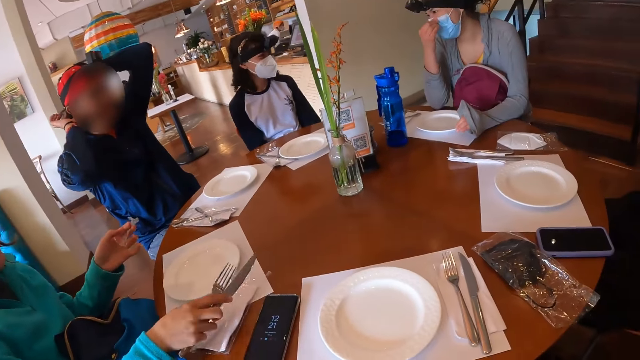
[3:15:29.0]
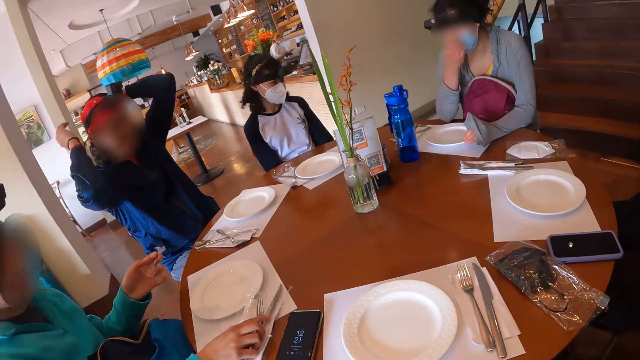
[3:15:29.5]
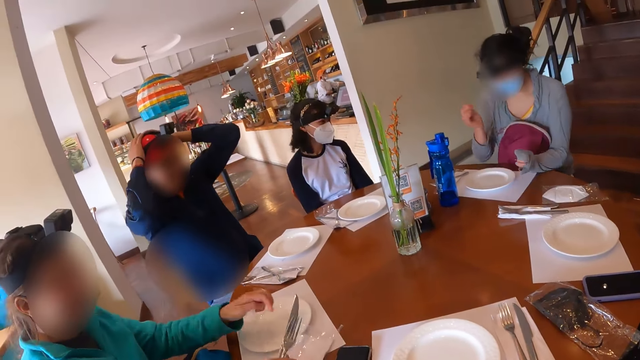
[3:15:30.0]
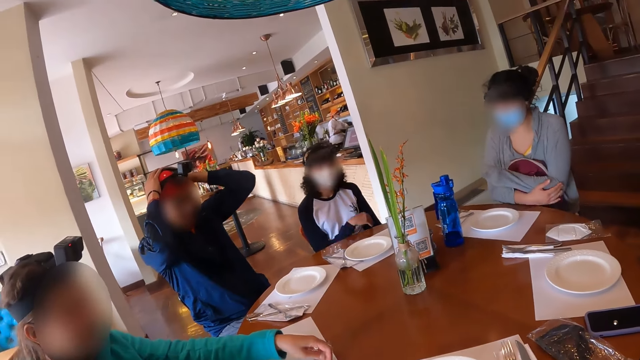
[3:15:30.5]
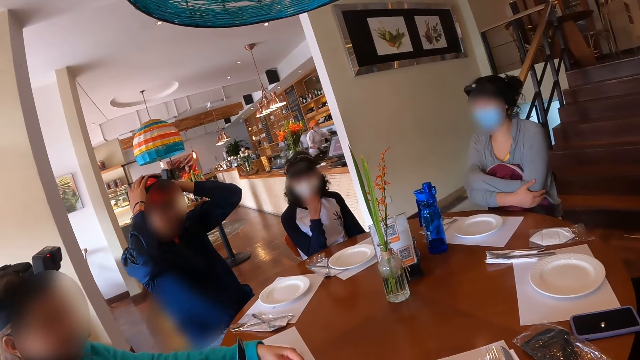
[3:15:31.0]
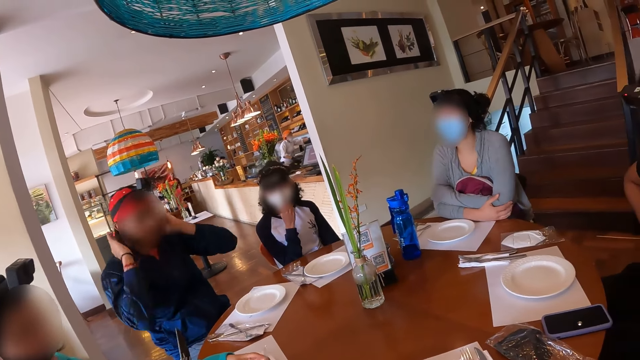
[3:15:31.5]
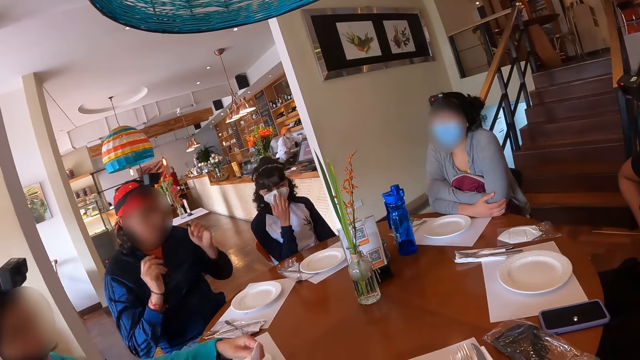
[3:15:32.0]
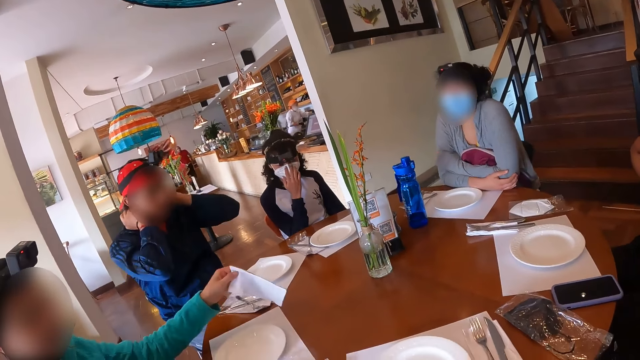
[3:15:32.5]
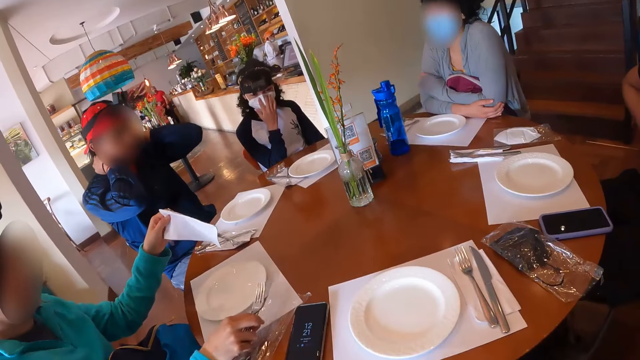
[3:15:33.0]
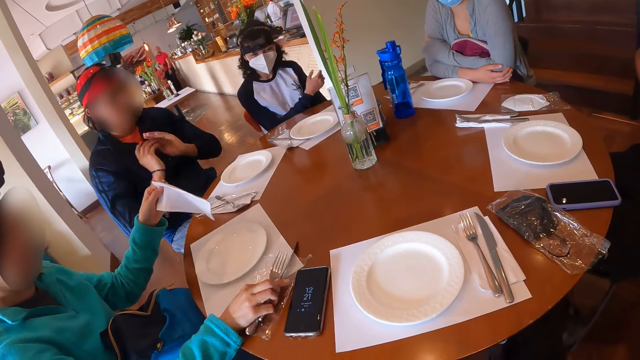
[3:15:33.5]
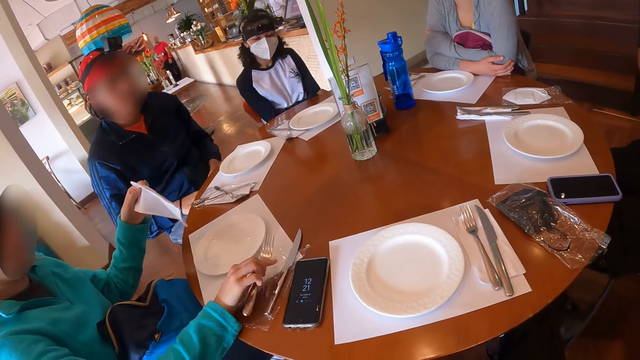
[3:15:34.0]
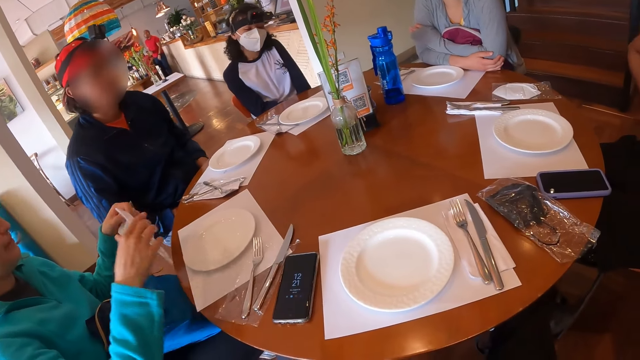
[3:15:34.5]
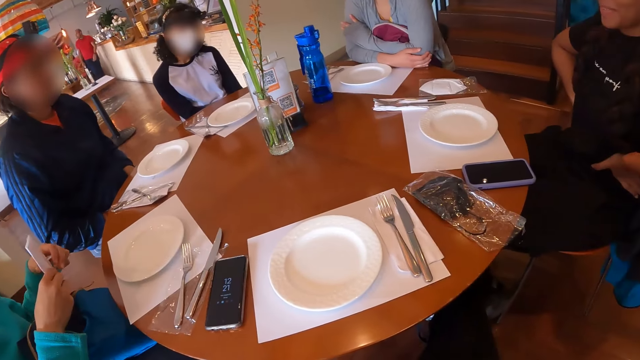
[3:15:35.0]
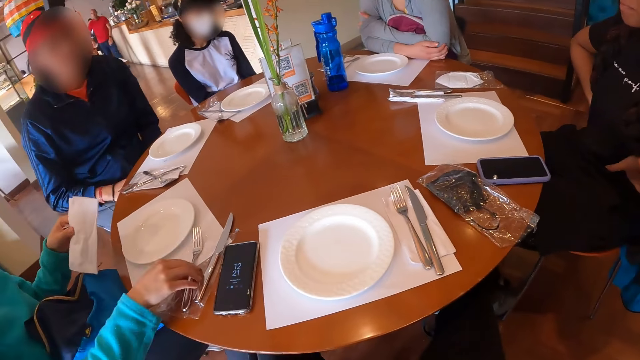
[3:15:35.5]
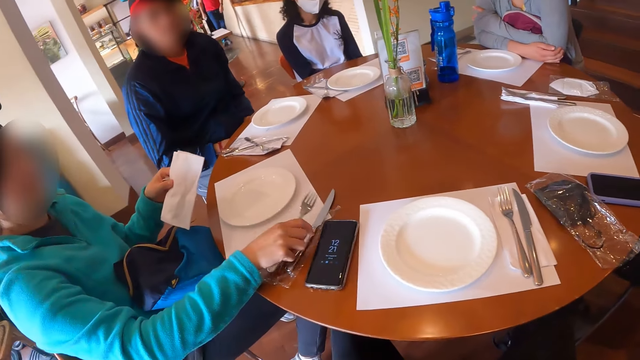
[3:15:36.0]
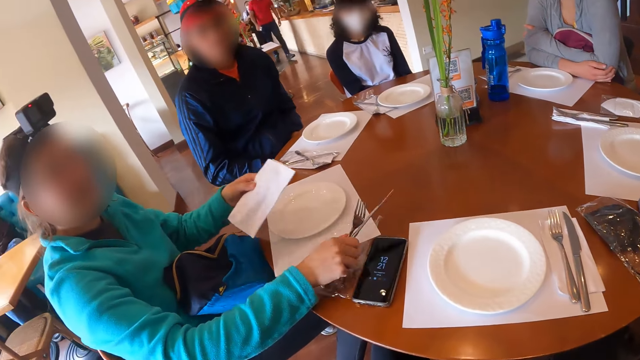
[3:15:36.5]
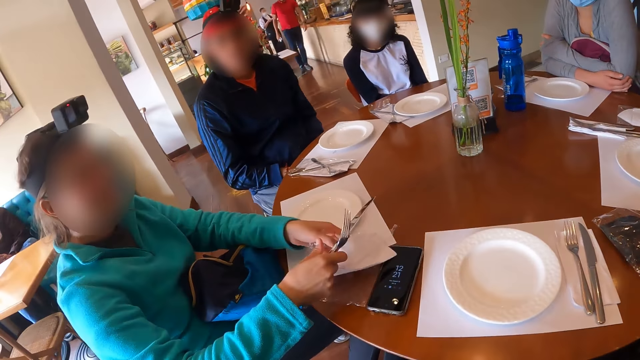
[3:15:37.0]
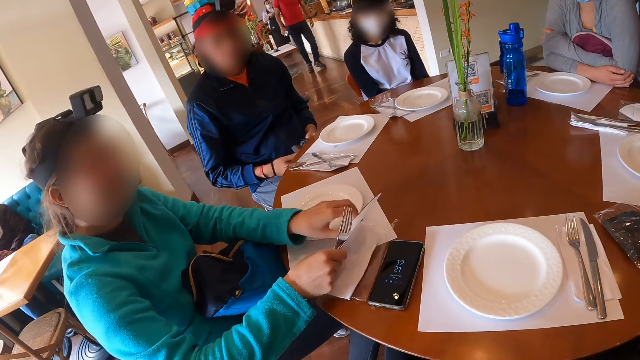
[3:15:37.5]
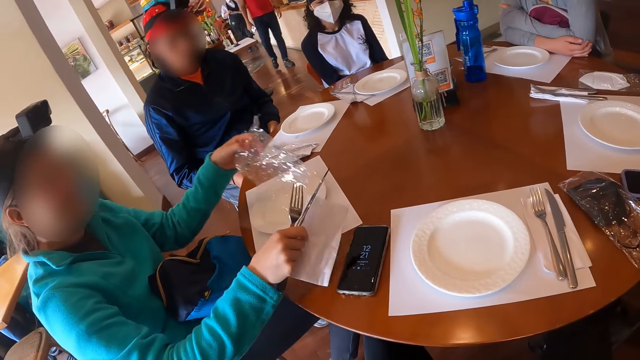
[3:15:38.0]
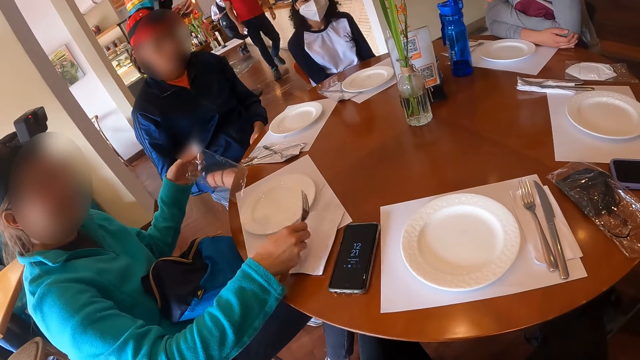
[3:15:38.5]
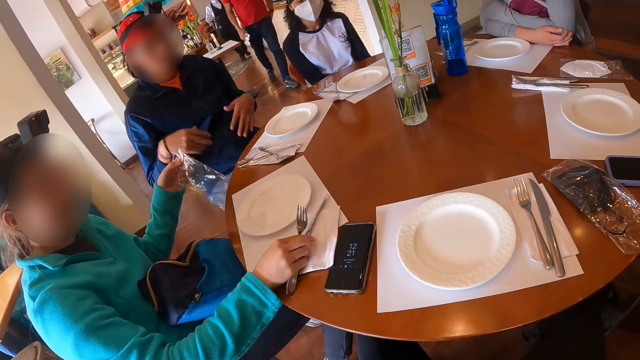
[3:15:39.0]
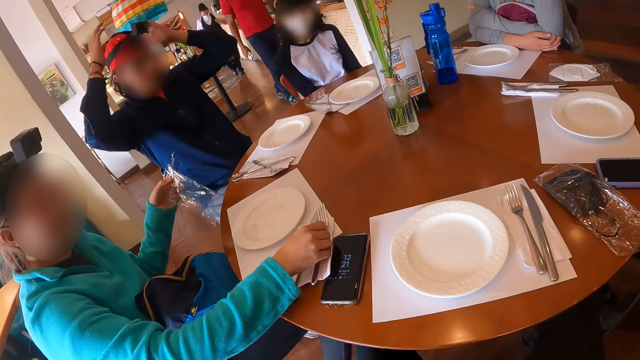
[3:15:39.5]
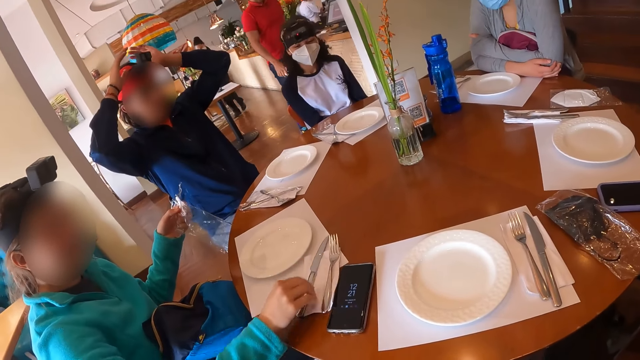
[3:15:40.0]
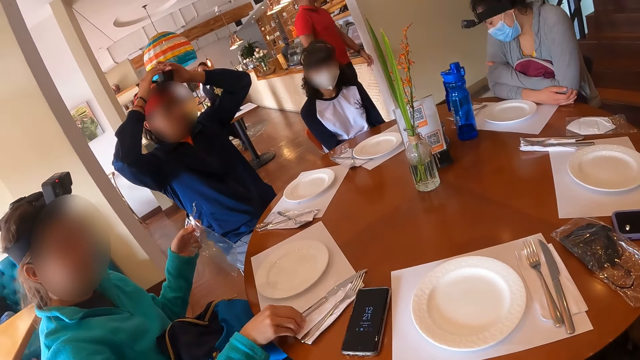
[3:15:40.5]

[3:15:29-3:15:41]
The woman puts a knife on the table. She drops the nylon on the table with her right hand. She brings out a serviette paper from the nylon on the table with her left hand. She drops the fork and knife on the table with her right hand. She takes the fork, takes the knife, and places the fork and knife on the serviette paper with her right hand. She drops the paper on the table. She picks up the nylon from the table with her left hand.

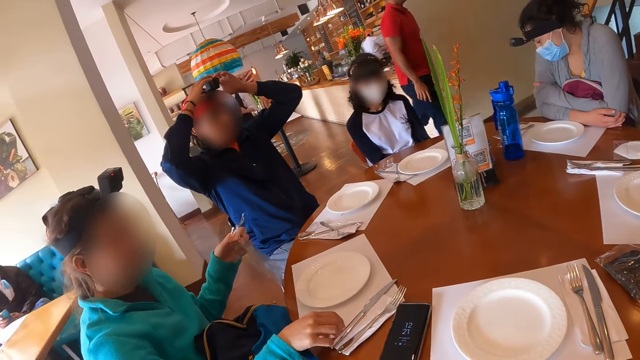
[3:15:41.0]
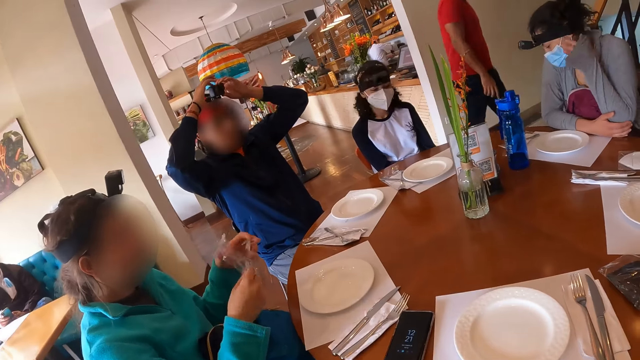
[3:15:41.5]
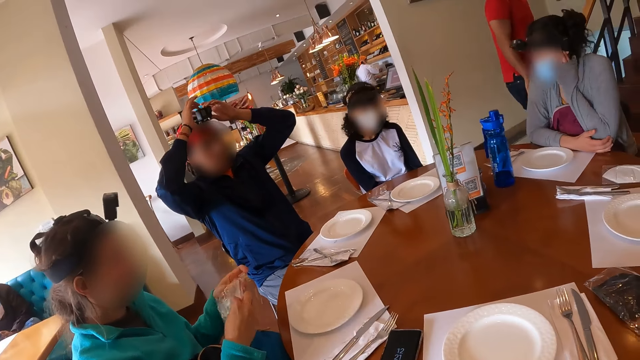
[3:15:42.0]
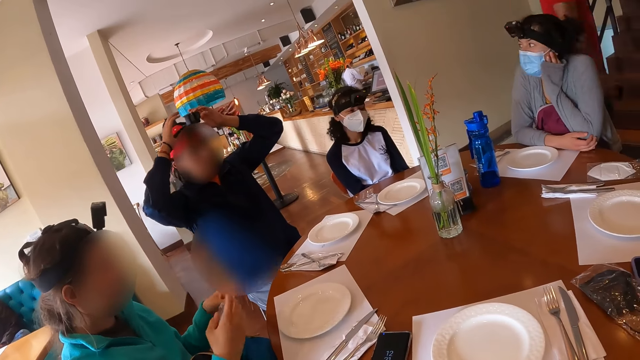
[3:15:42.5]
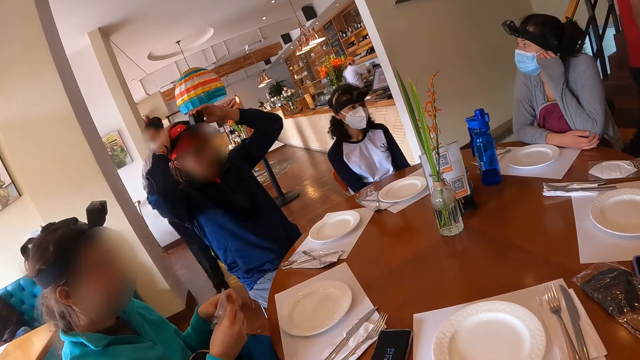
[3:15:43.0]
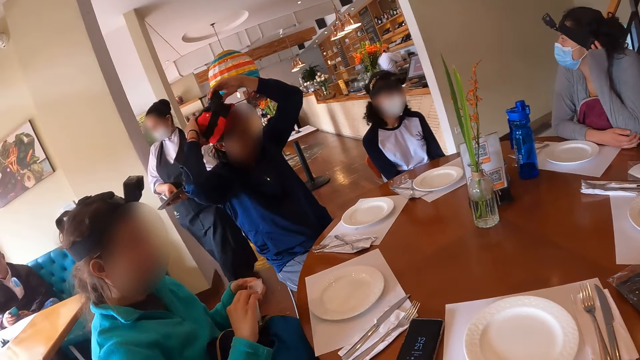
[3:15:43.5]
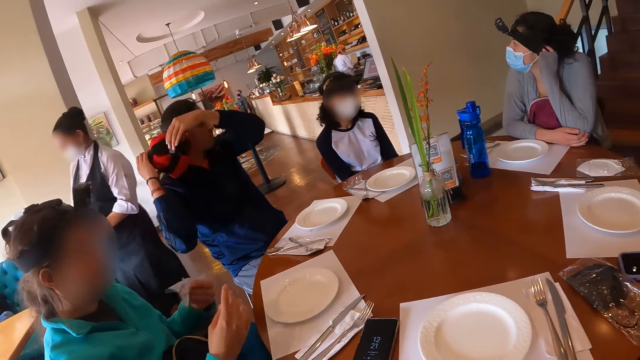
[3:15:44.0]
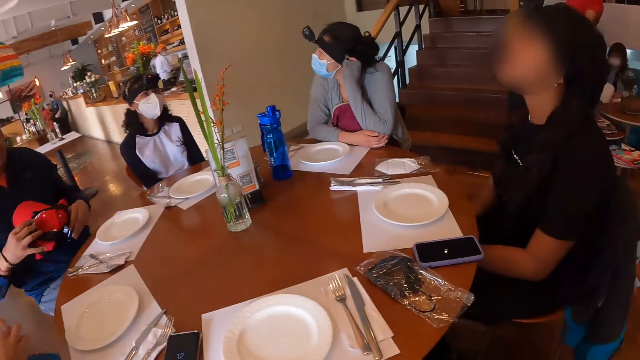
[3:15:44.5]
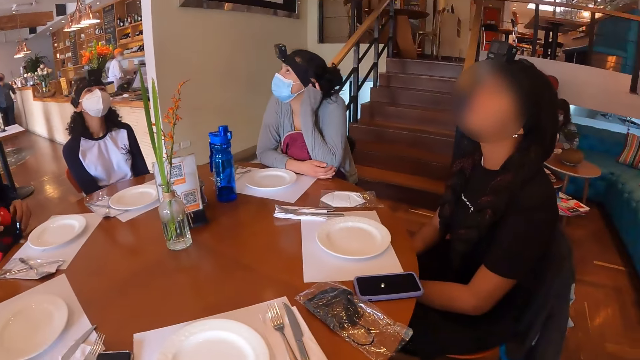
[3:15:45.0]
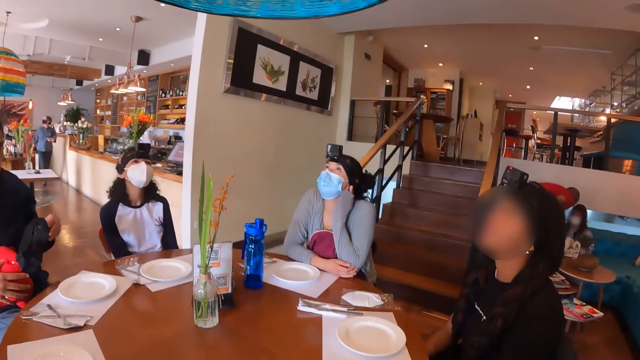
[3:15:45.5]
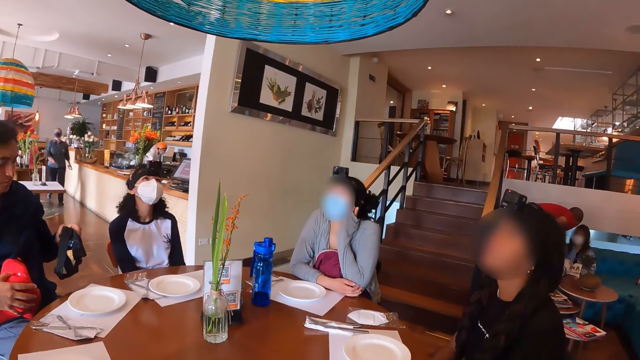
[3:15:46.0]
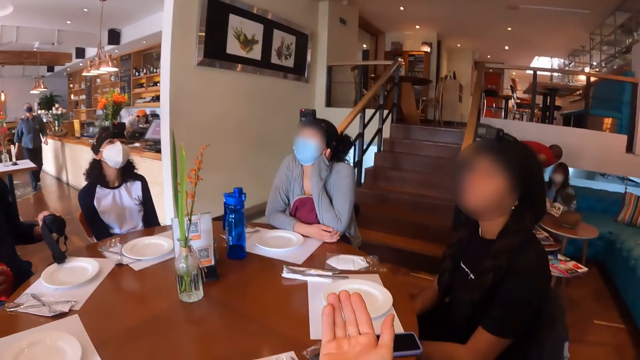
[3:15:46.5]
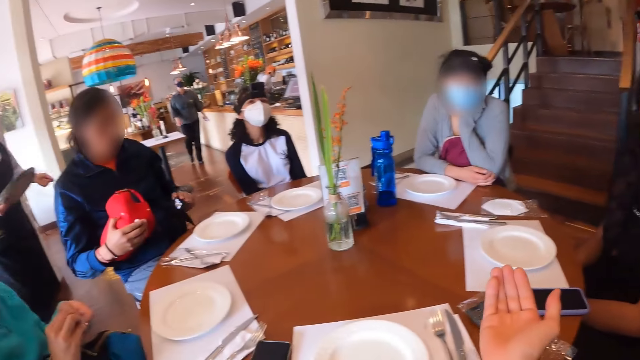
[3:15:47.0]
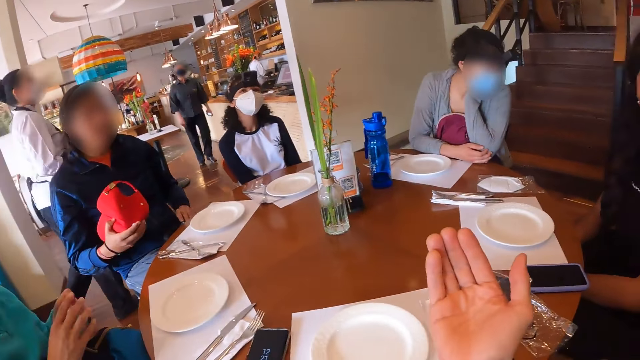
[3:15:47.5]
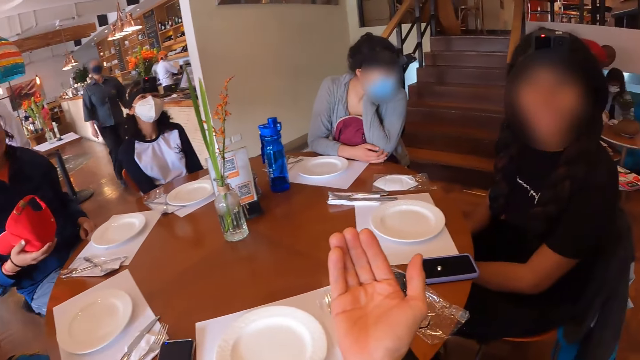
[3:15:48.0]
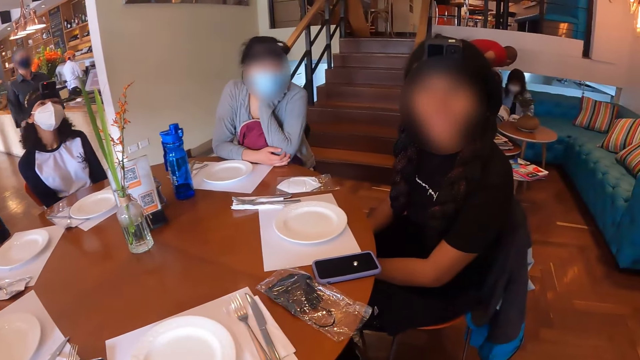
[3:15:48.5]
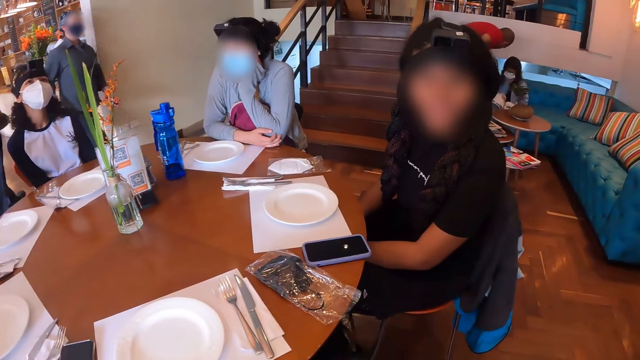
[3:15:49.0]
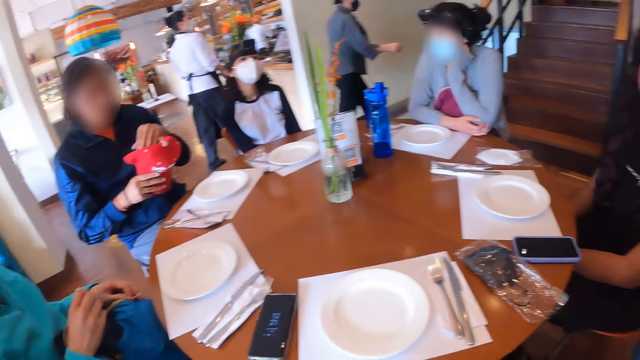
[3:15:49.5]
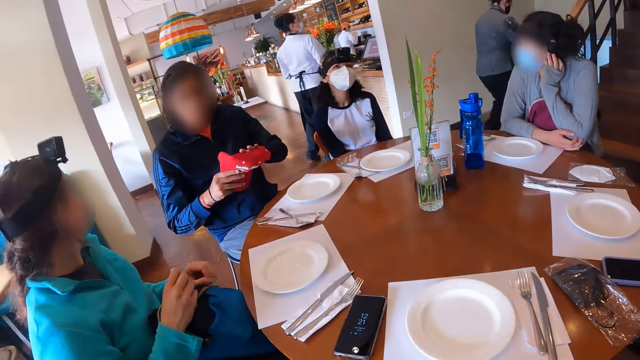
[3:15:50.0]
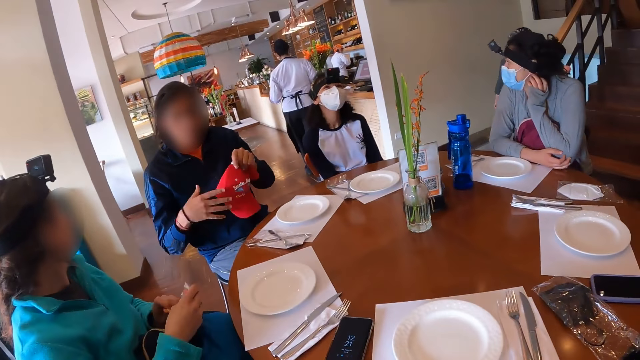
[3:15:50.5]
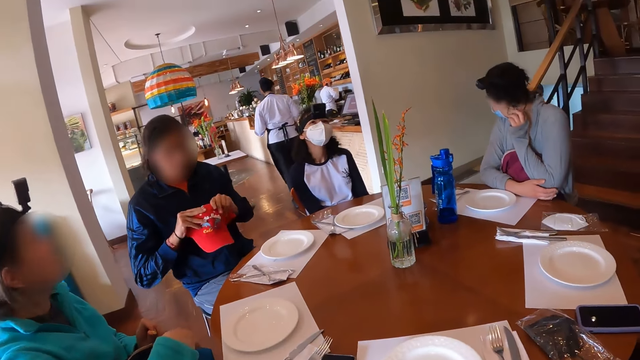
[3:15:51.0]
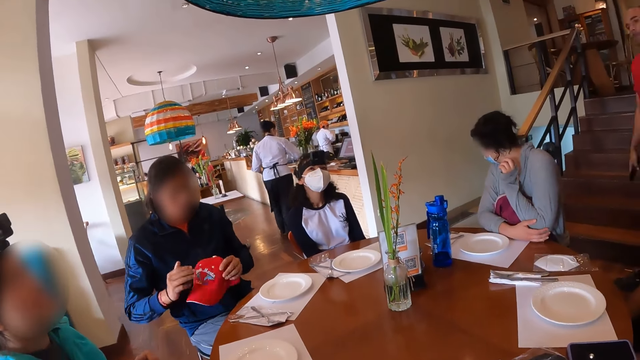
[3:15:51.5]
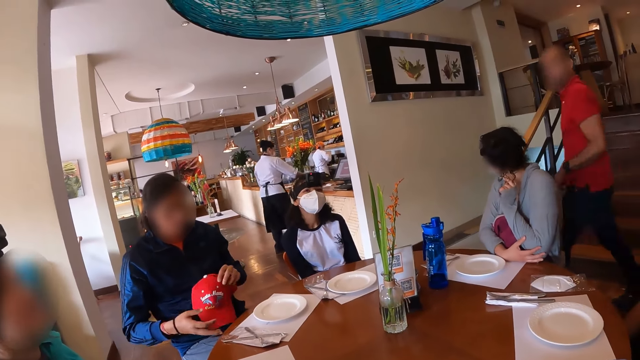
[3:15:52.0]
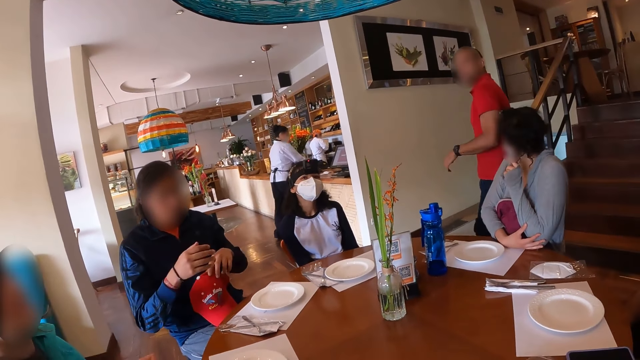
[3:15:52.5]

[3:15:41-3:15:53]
A boy adjusts the camera. A man pulls off eyeglasses and a face cap from his face with his hands. The camera wearer stretches her hand. She interacts with a girl. The boy holds the cap.
